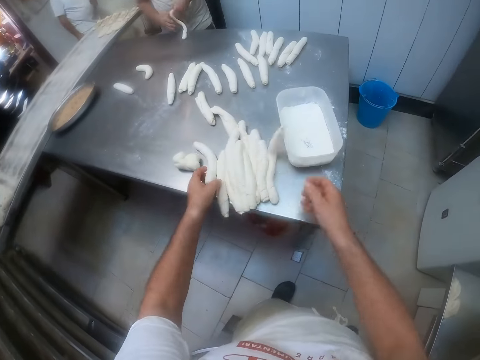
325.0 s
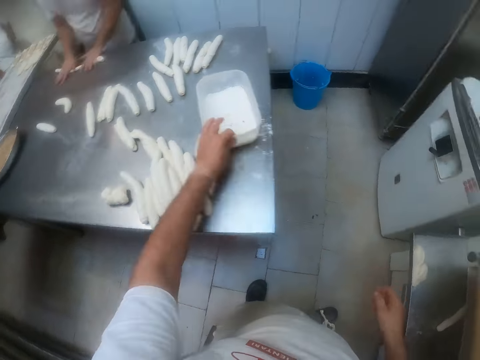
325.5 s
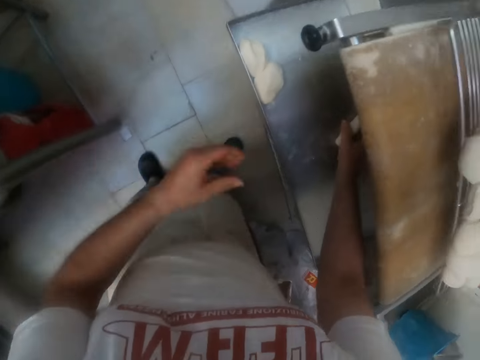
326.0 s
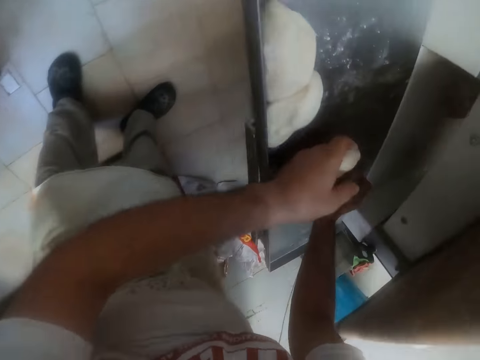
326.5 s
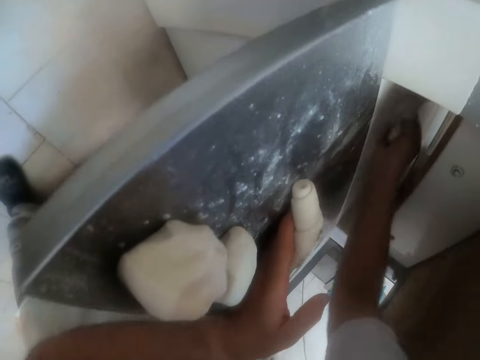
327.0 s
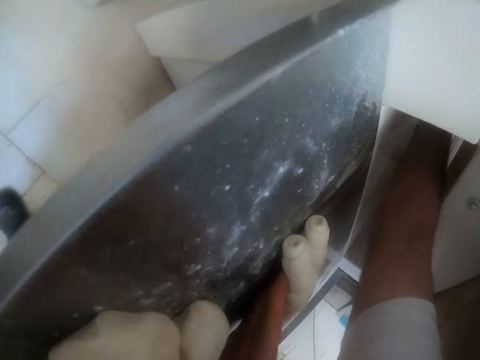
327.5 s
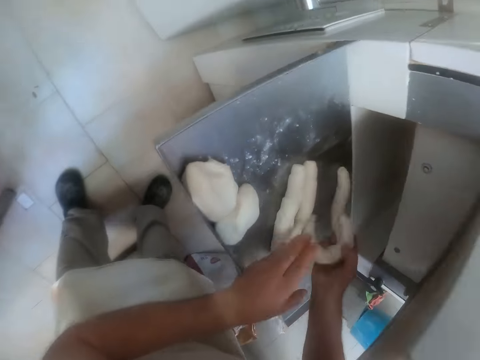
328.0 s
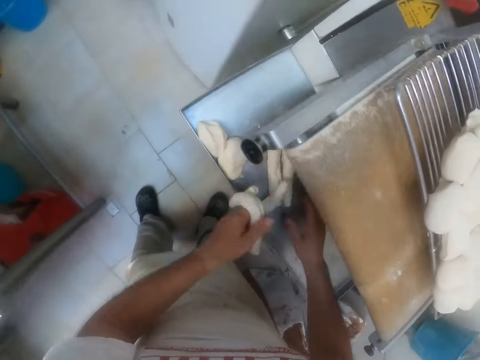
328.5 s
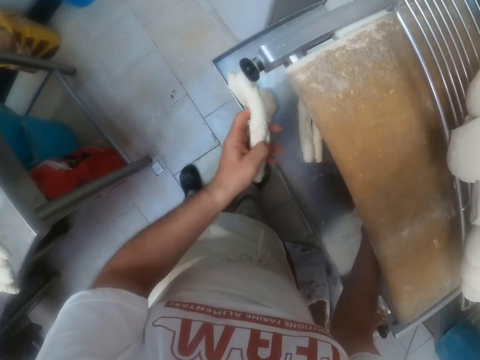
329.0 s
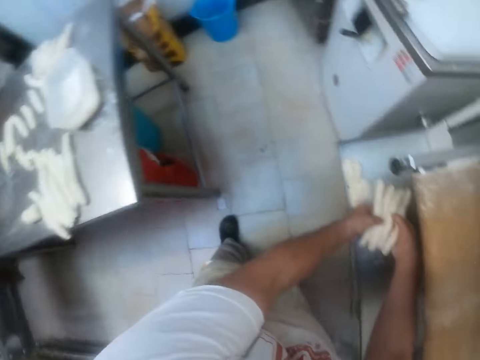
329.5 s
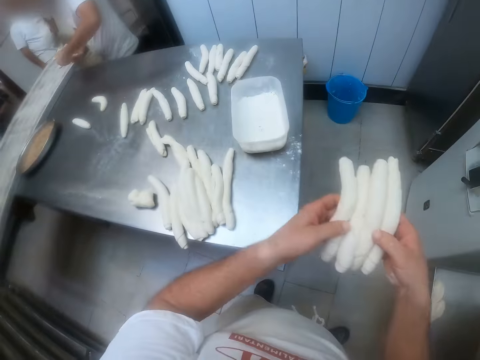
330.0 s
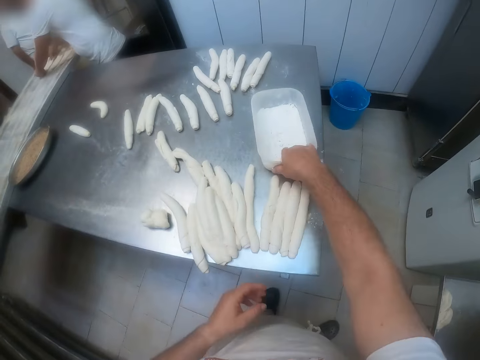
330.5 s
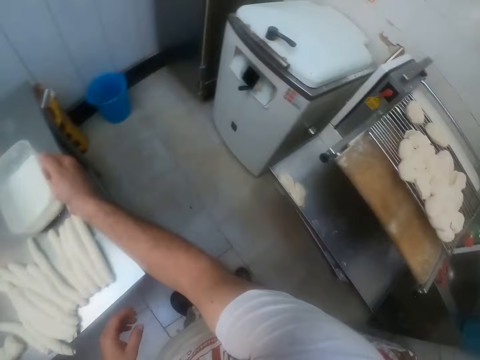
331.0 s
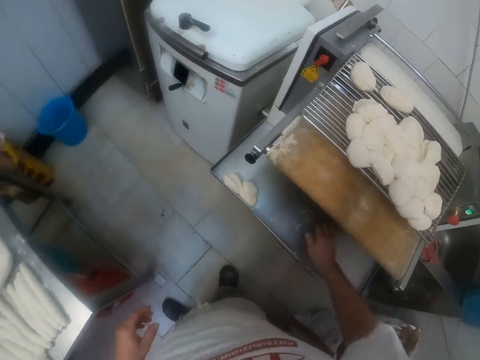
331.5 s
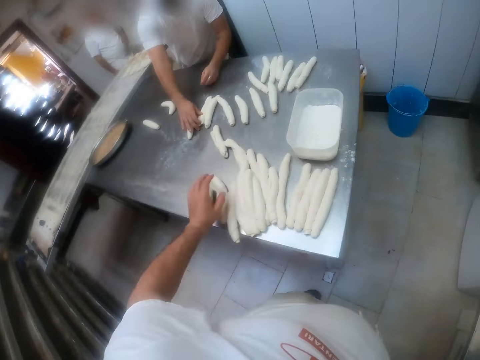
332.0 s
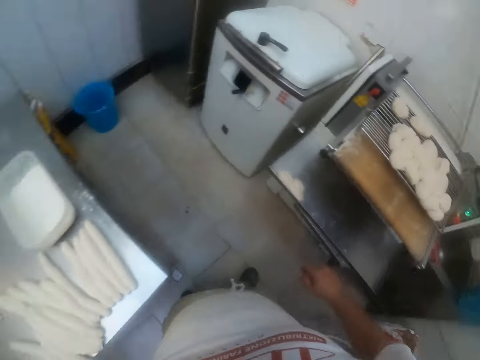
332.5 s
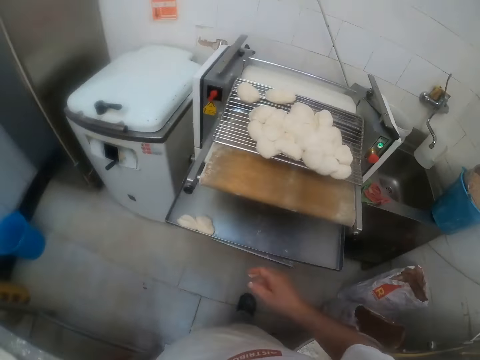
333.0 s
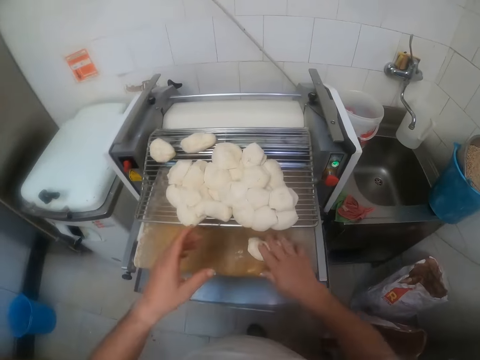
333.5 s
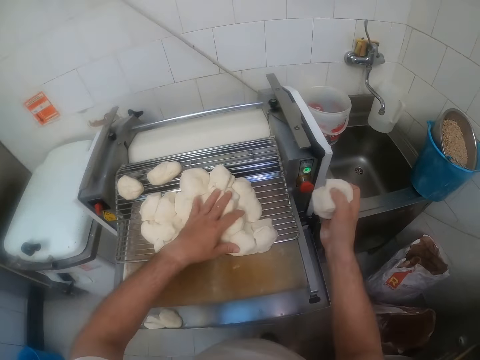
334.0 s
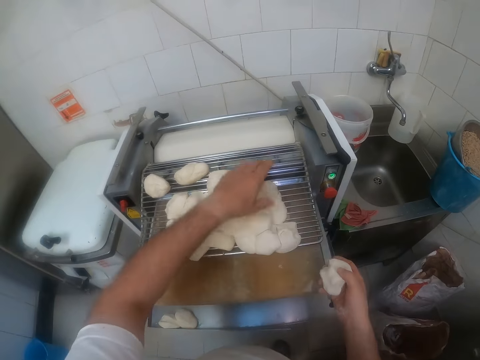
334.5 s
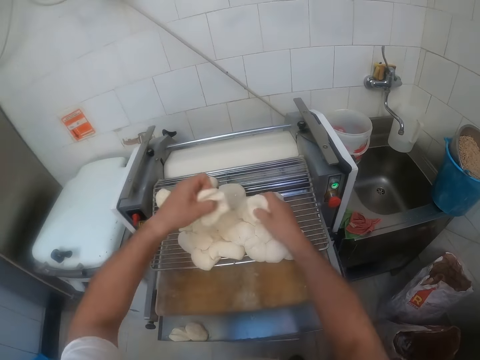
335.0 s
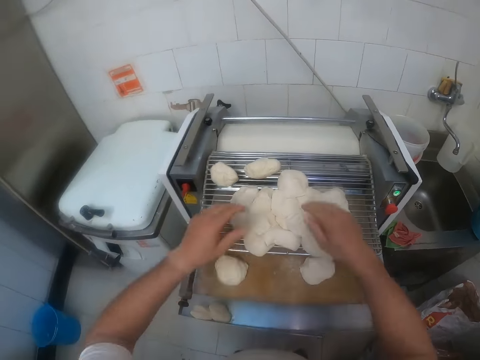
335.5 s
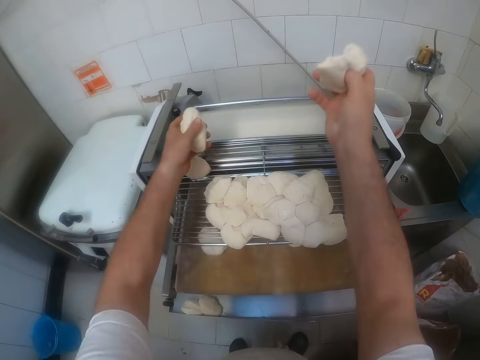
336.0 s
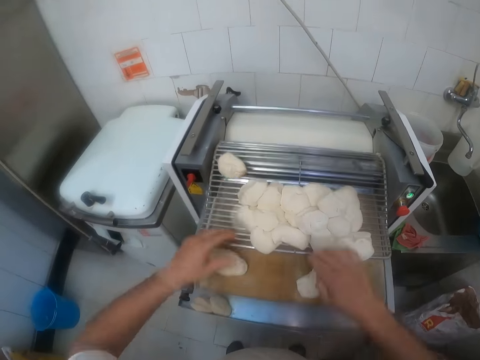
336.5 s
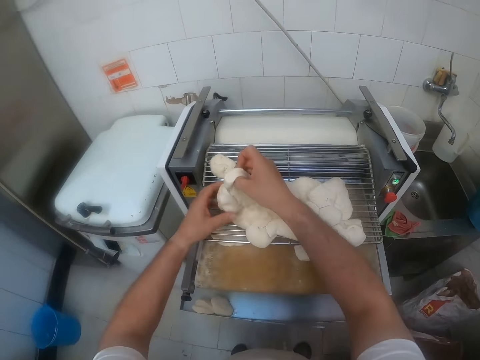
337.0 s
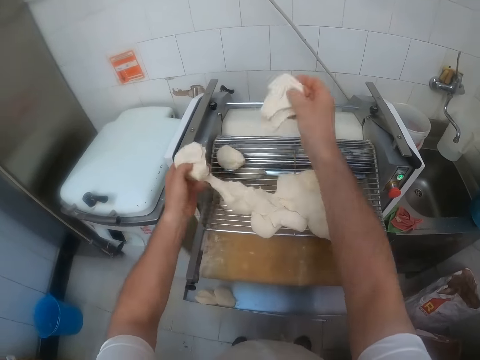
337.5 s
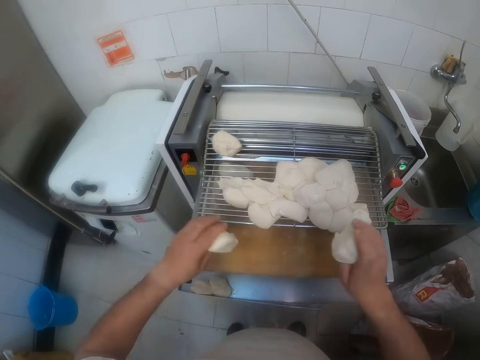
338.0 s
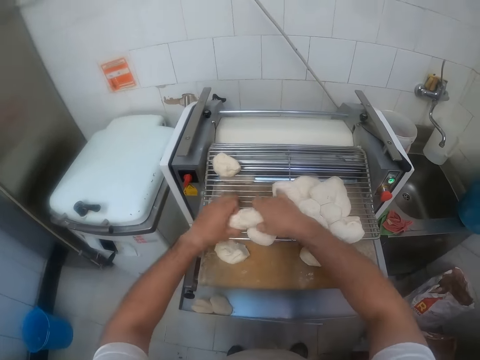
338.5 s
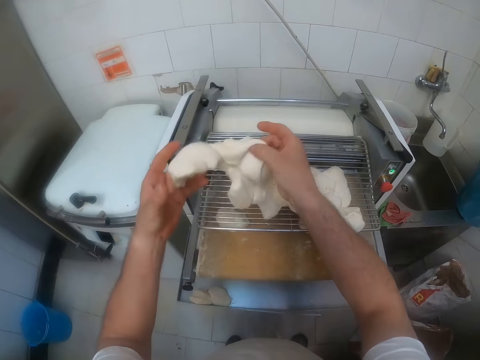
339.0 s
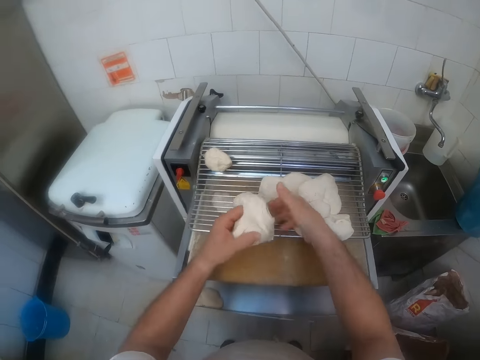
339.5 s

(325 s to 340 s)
The camera wearer throws the dough on the kneading table with both hands. He moves the bowl of flour on the table with his left hand. He picks up the rolled dough on the dough roller with his right hand. He throws the dough on the table with both hands. He moves the bowl of flour on the table with his right hand. He takes some flour in the container. He picks up the dough on the table with his left hand. He places the dough on the dough roller with his right hand. He picks up the dough on the dough roller with both hands. He arranges the dough in the dough board. He picks up the dough on the dough roller with both hands. He places the dough on the dough roller with both hands. He picks up the dough on the dough roller with both hands. He places the dough on the dough roller with both hands. He picks up the dough on the dough roller with both hands.

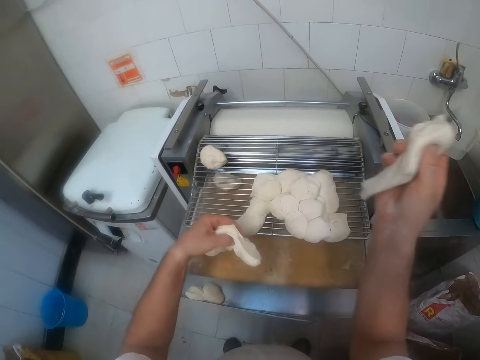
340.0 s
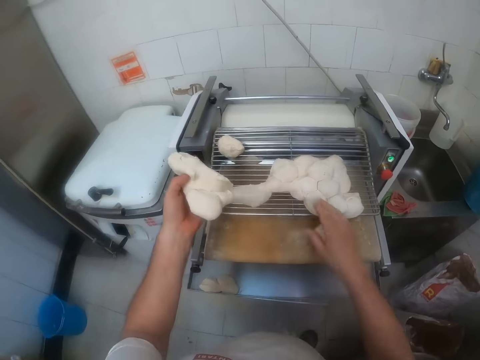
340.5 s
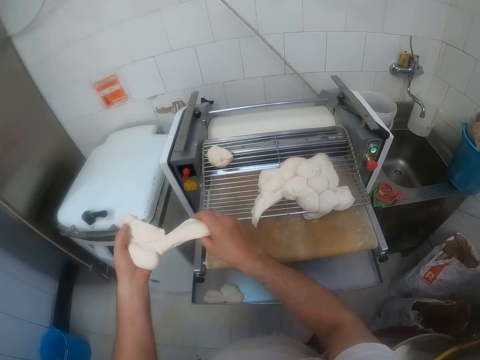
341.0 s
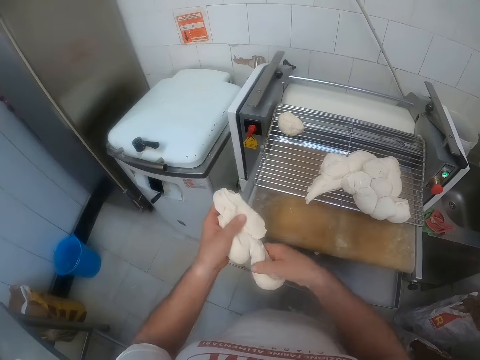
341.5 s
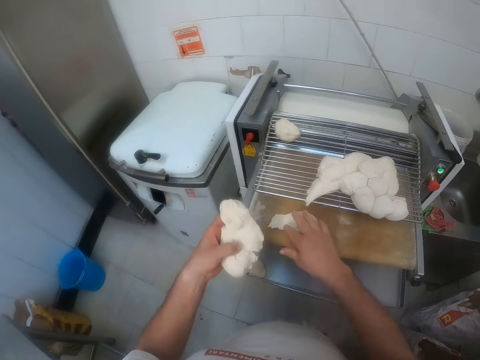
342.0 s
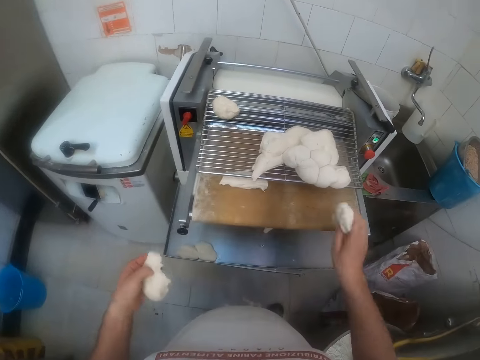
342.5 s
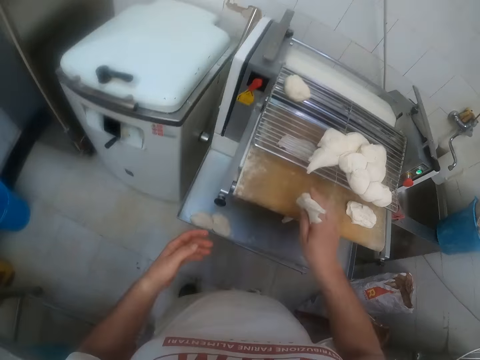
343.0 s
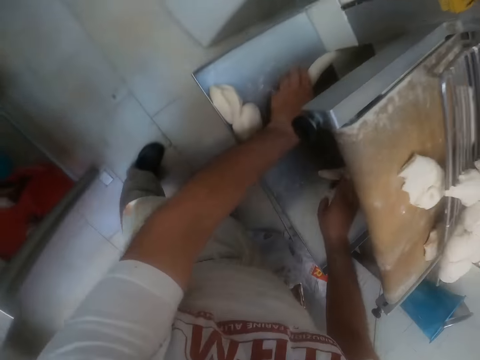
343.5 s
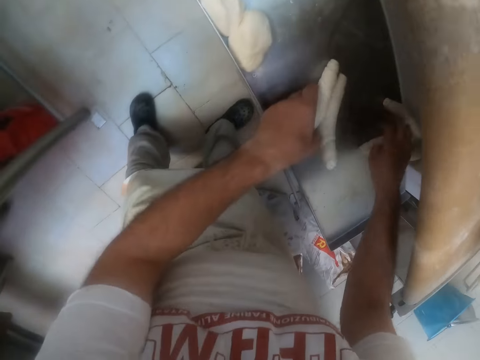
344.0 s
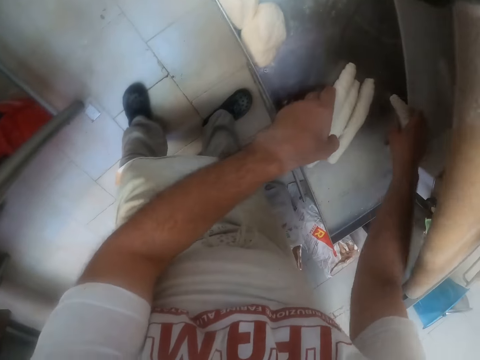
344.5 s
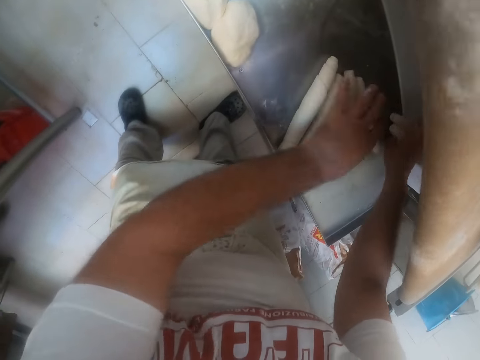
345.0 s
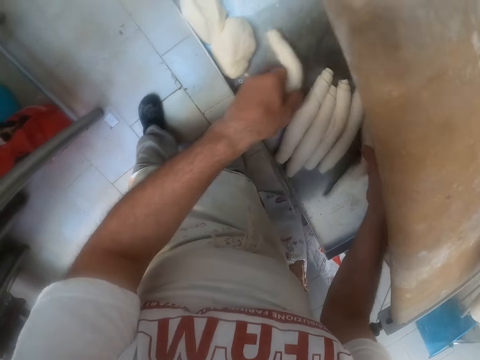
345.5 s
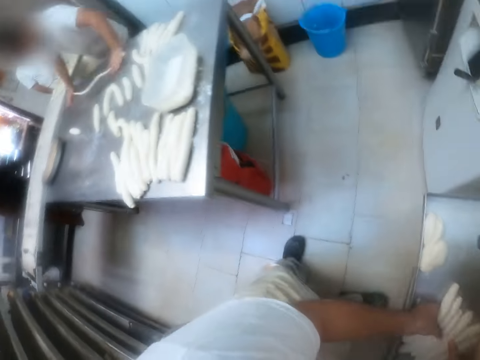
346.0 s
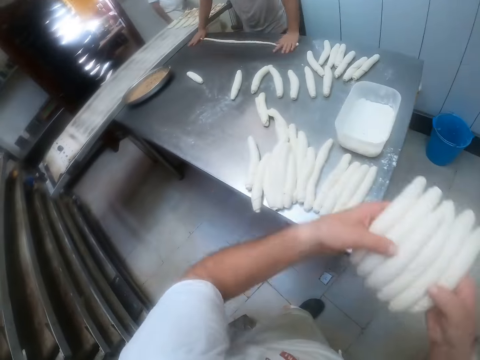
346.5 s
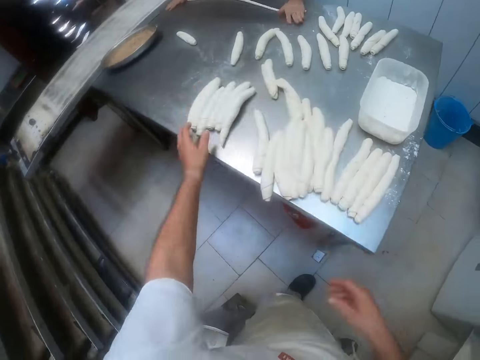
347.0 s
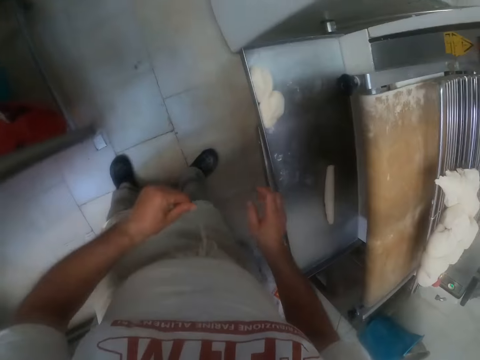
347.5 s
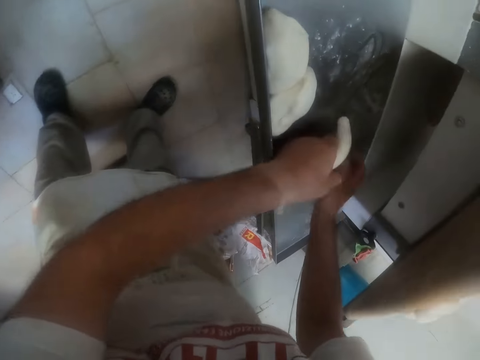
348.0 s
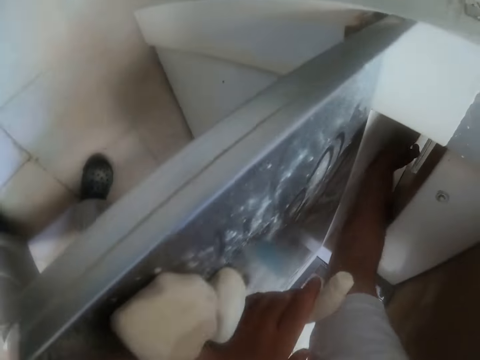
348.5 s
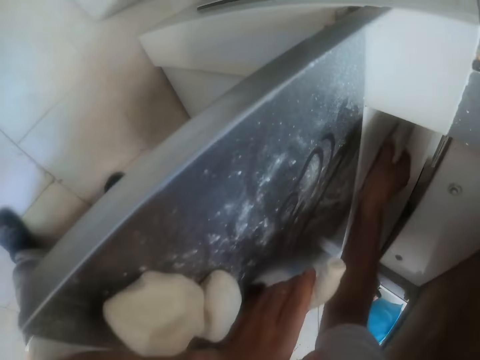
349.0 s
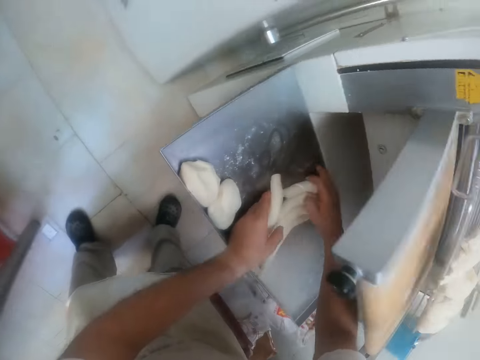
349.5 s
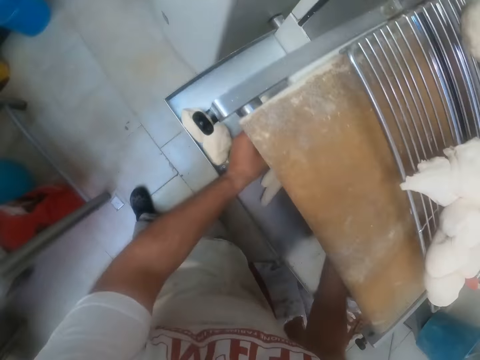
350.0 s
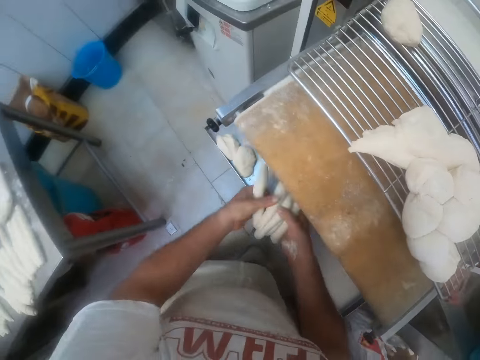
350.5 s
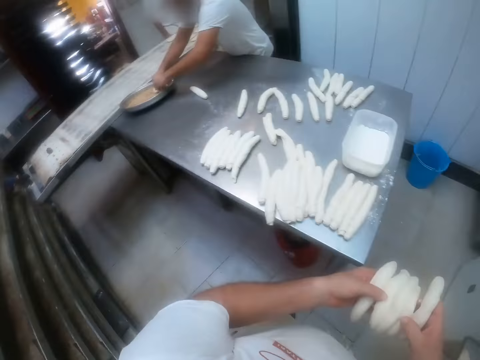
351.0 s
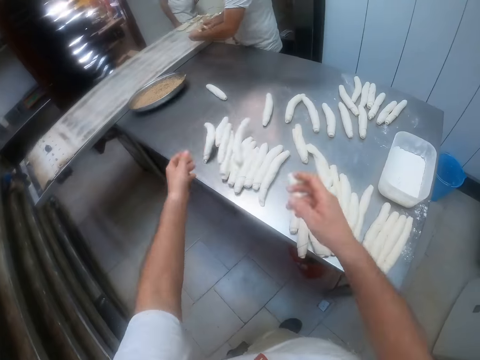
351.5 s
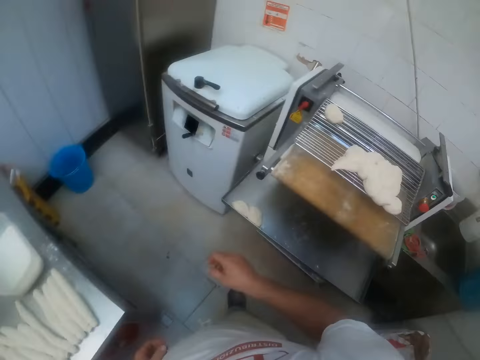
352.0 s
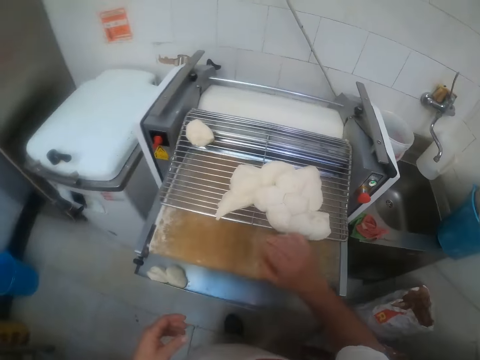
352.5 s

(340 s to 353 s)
The camera wearer places the dough on the dough roller with his right hand. He cuts dough from the dough in his left hand with his right hand. He places the dough on the dough roller with his right hand. He cuts dough from the dough in his left hand with his right hand. He places the dough on the dough roller with his right hand. He passes the dough from his left hand to his right hand. He picks up the rolled dough on the dough roller with both hands. He throws the rolled dough on the kneading table with both hands. He picks up the rolled dough on the dough roller with his right hand. He throws the rolled dough on the kneading table with both hands.
